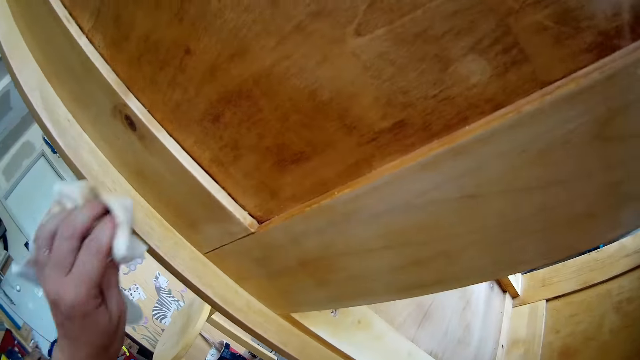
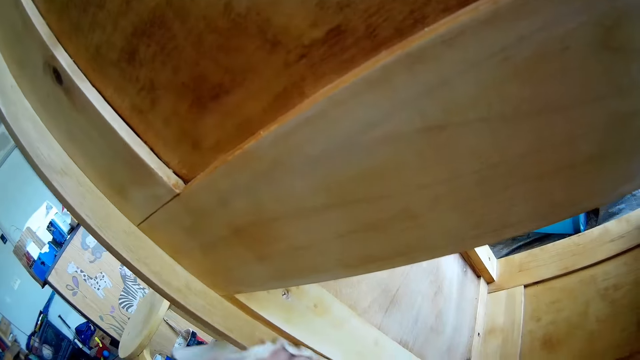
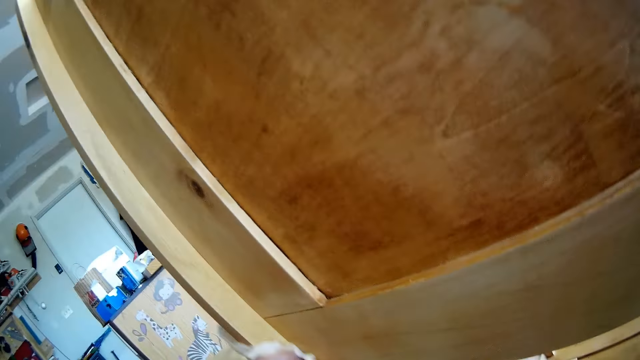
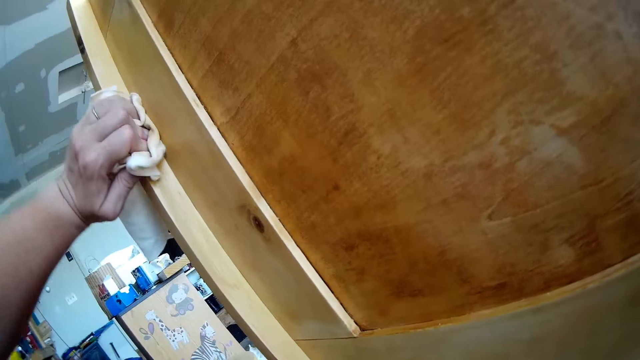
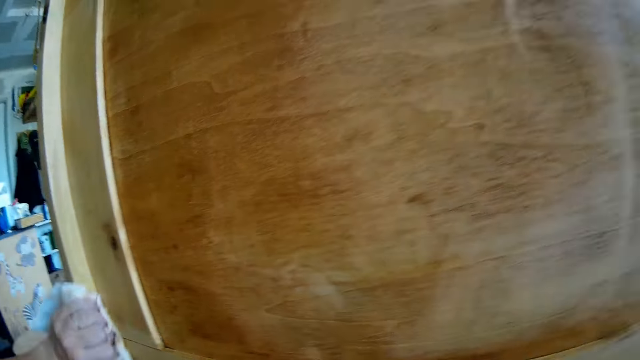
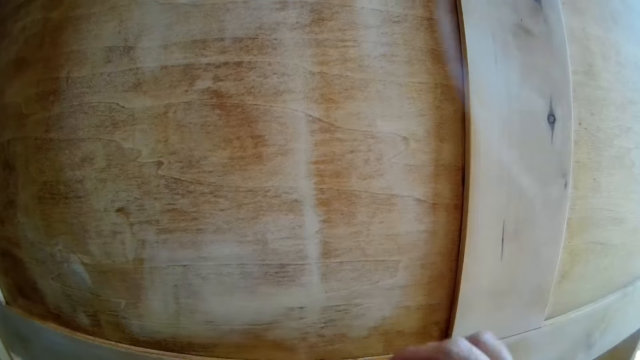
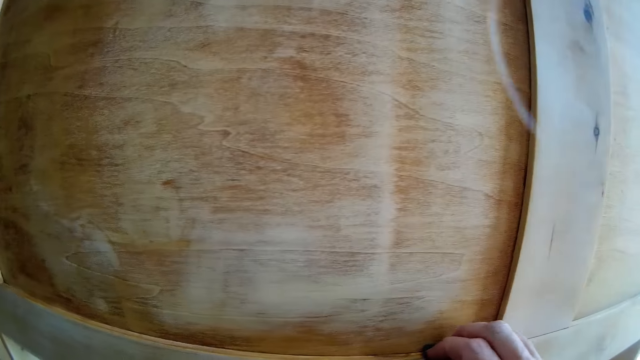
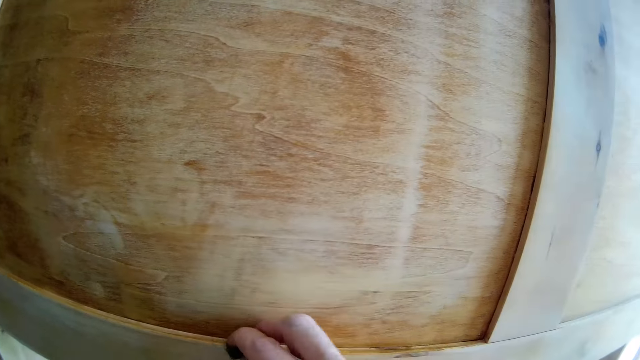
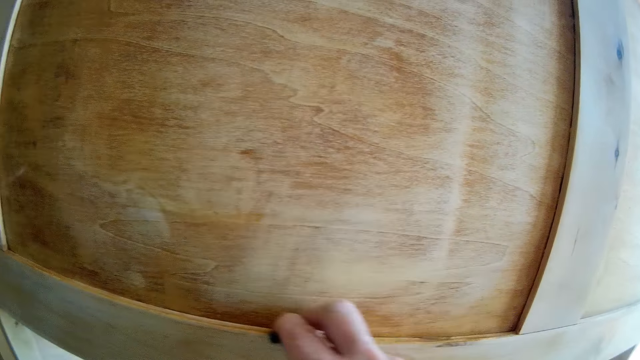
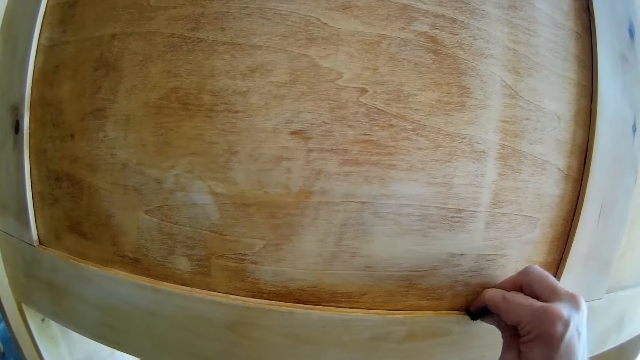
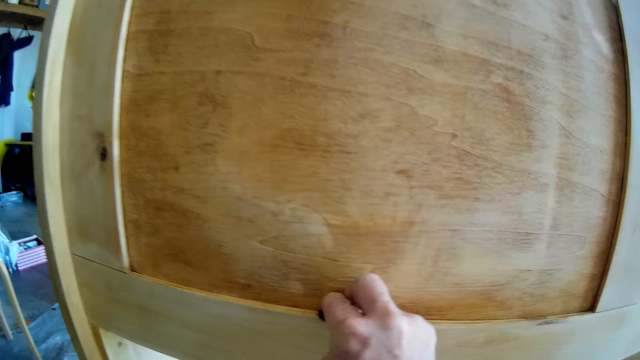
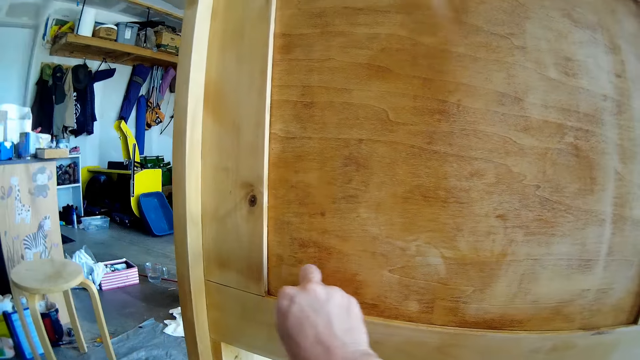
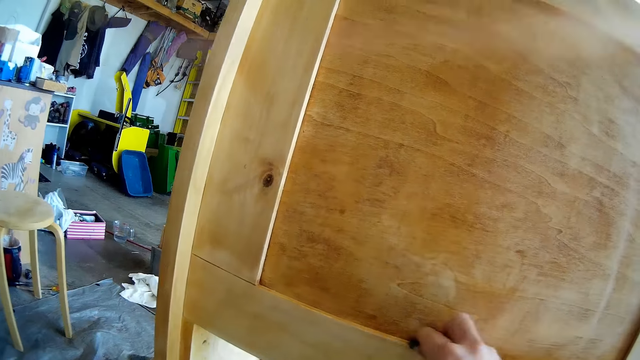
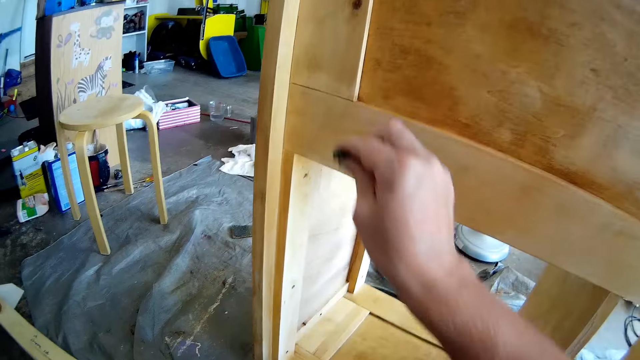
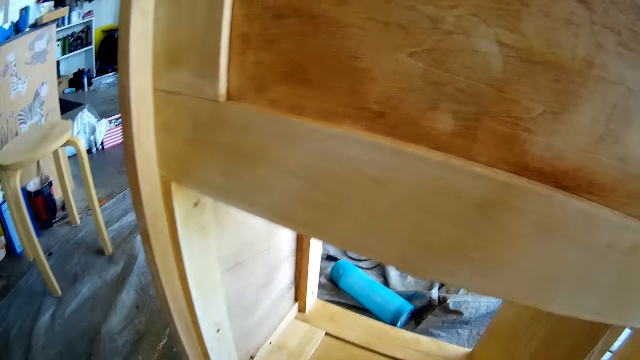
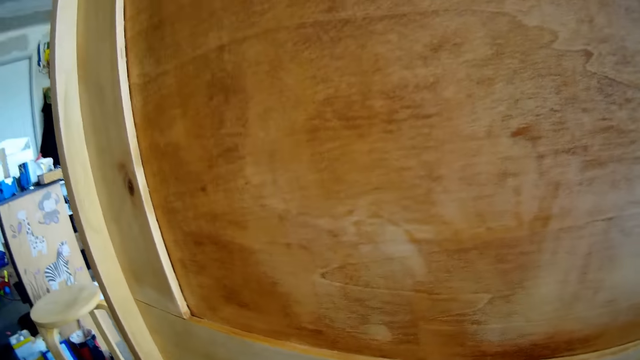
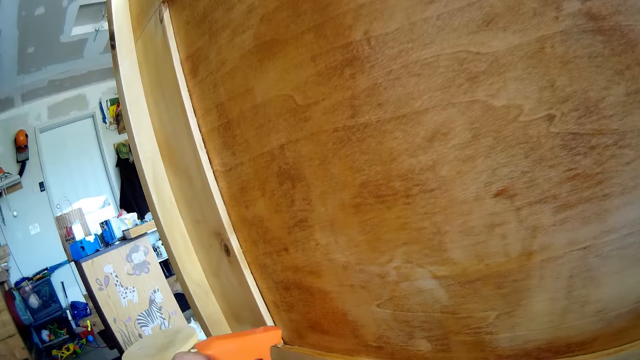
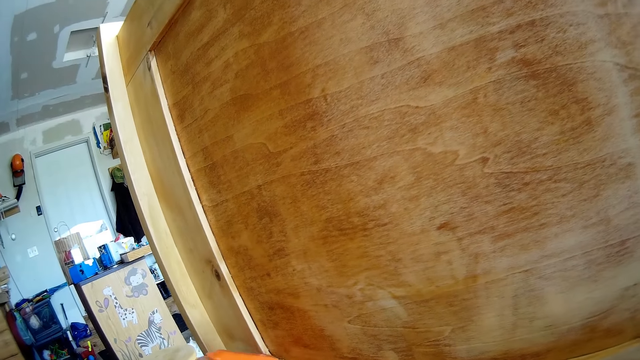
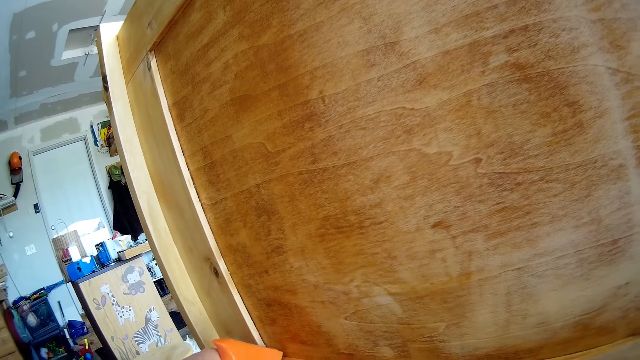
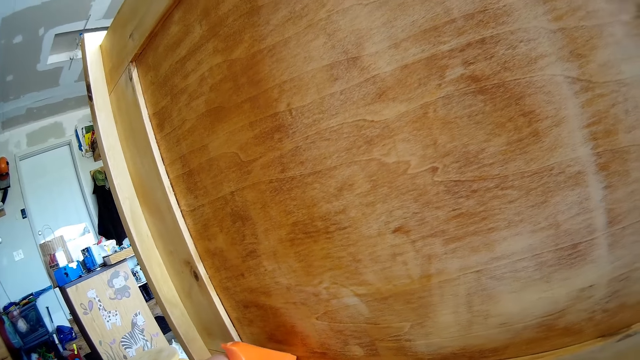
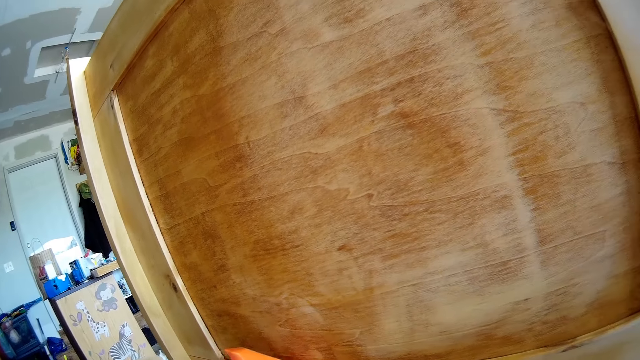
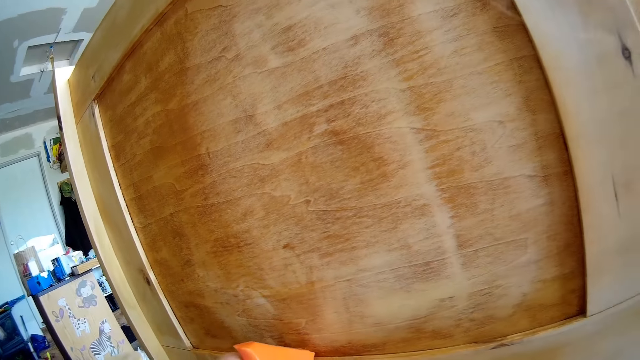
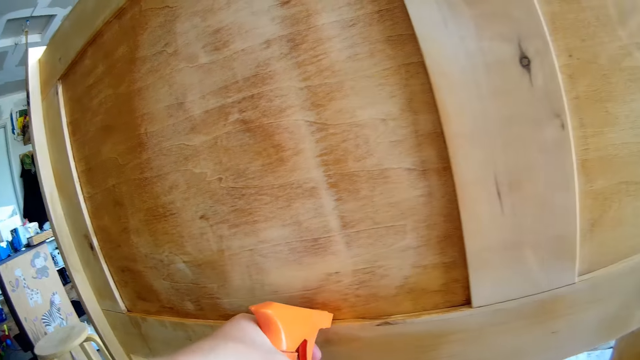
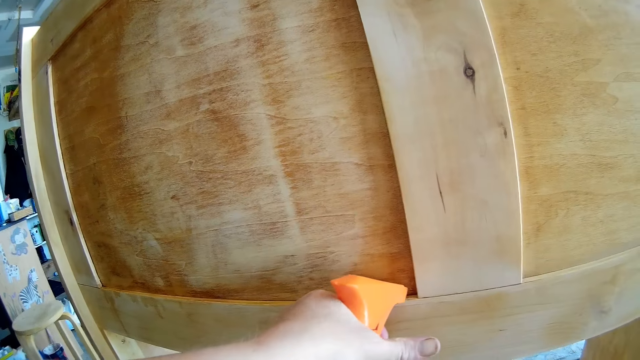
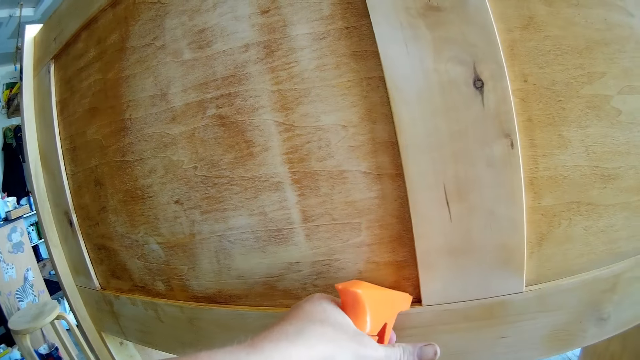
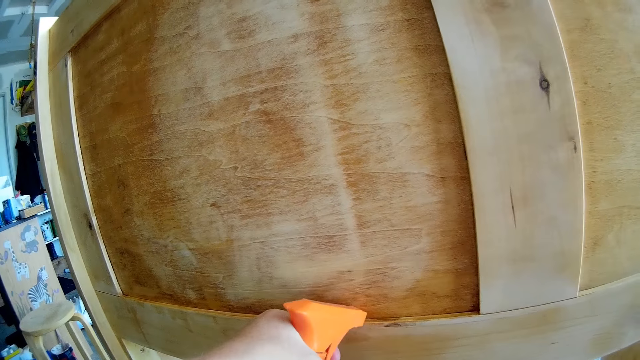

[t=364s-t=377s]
The camera wearer cleans the shelf with the wipe in her left hand. She brushes the shelf with the abrasive in her right hand. She sprays the shelf with the wood cleaner in her left hand.

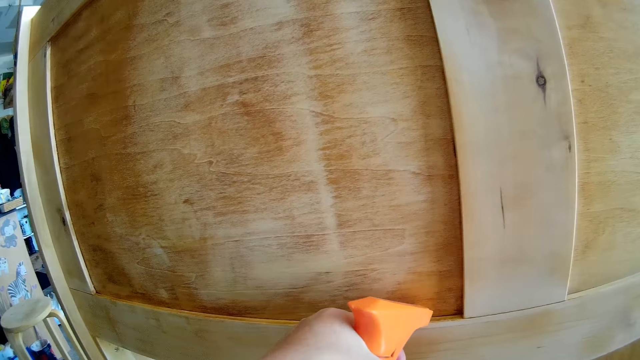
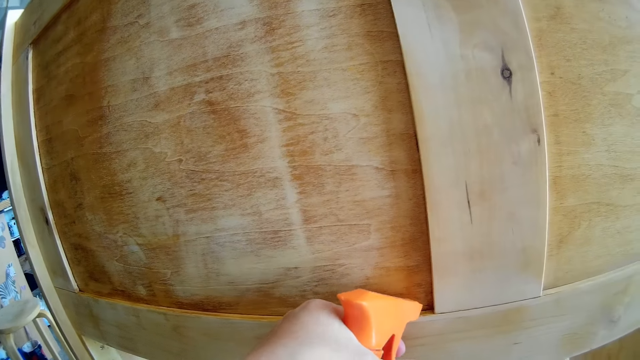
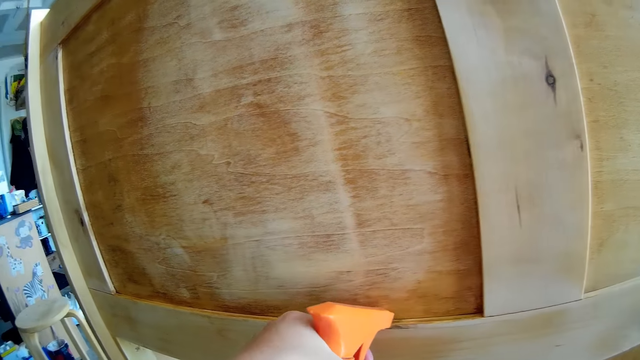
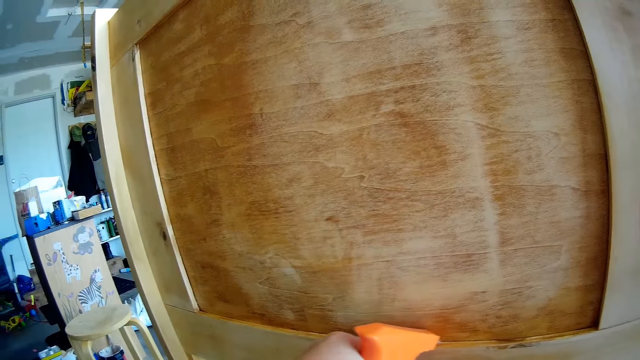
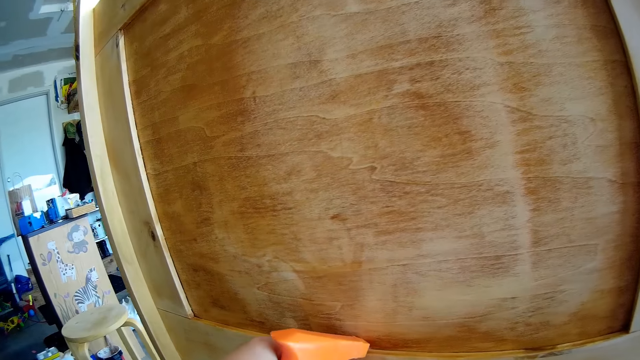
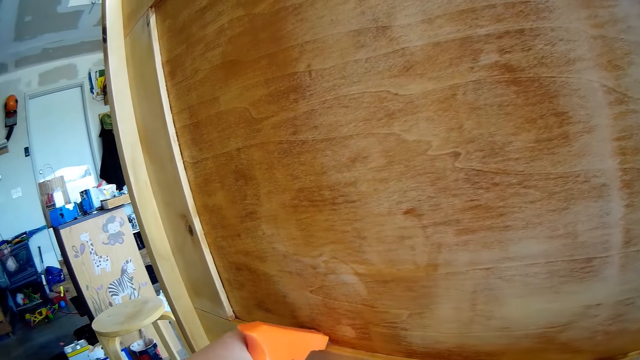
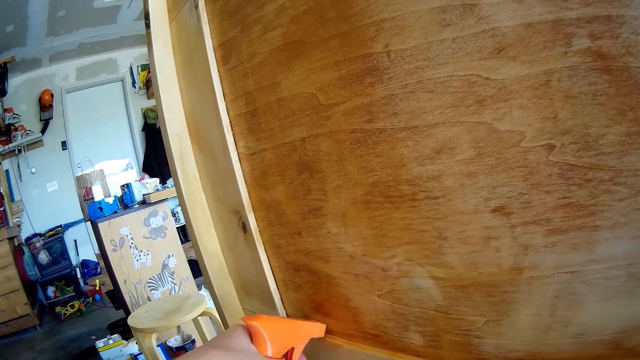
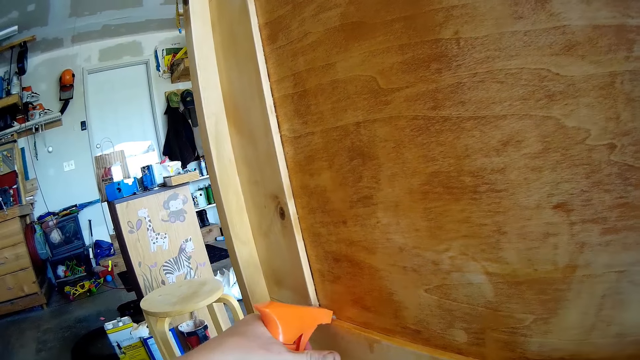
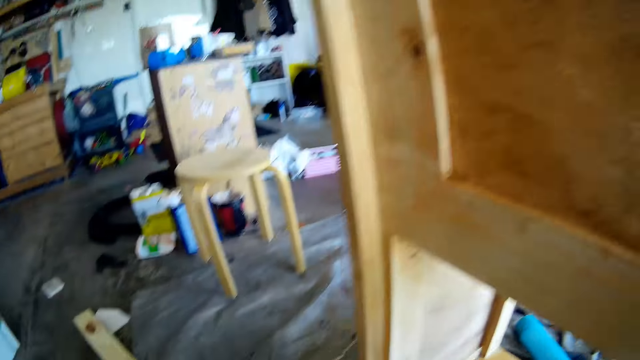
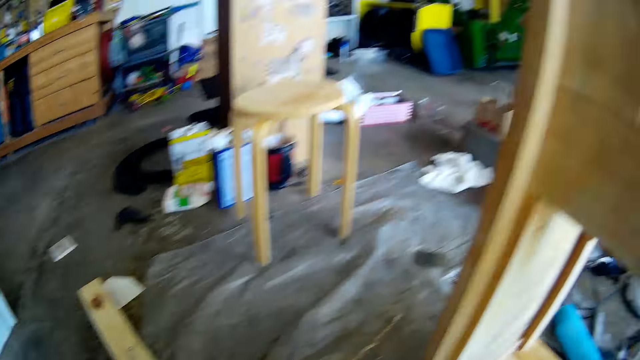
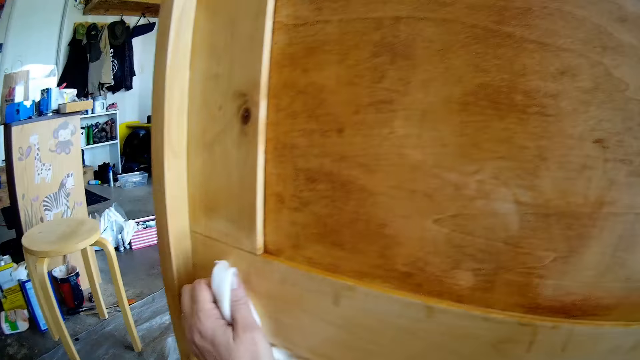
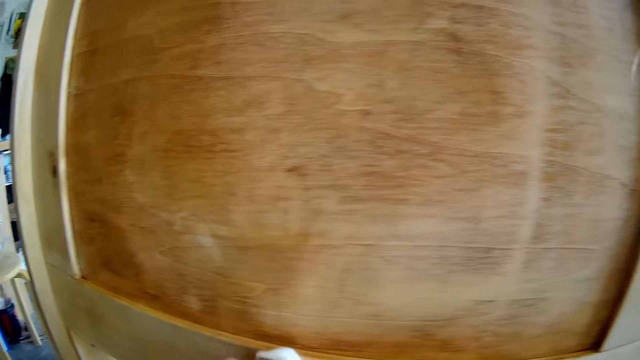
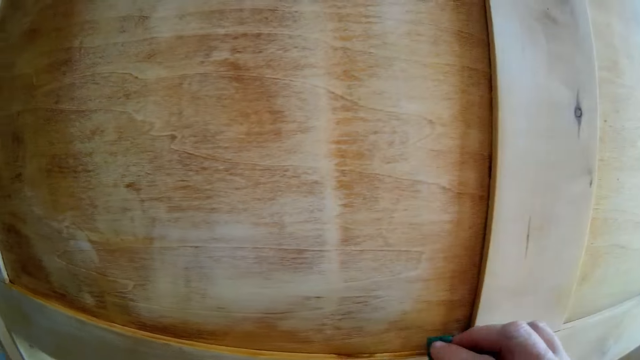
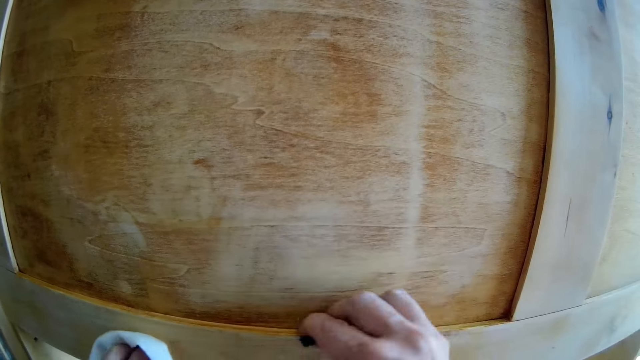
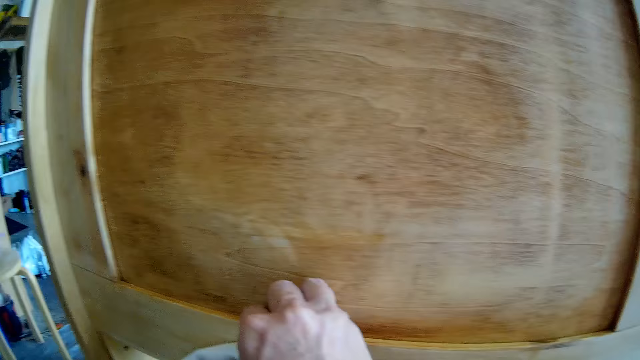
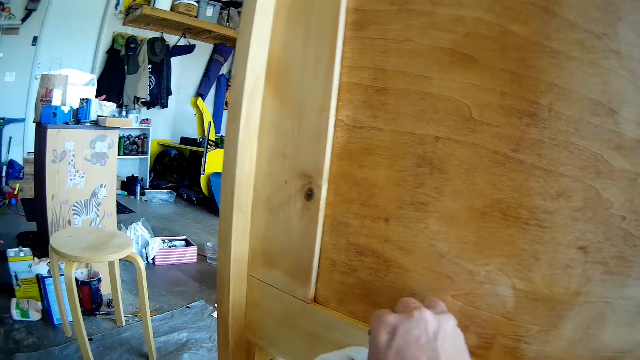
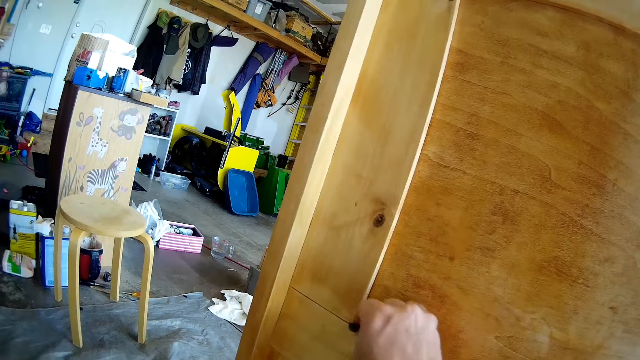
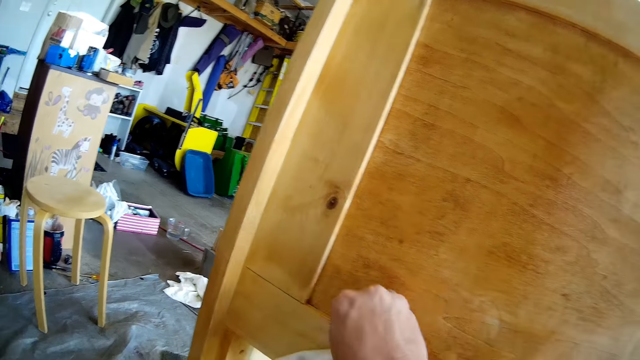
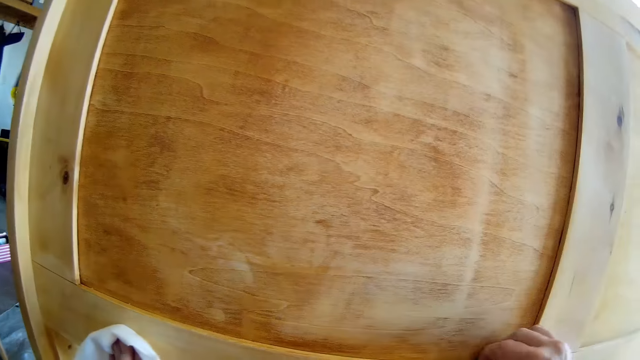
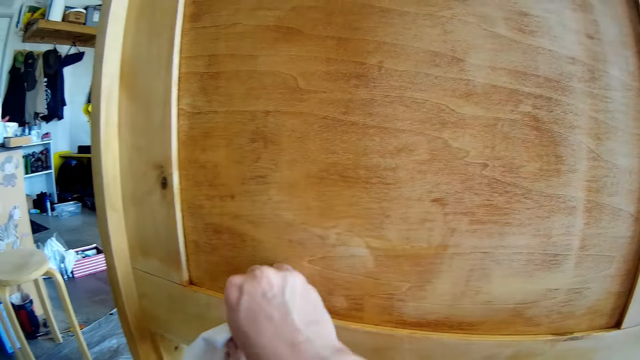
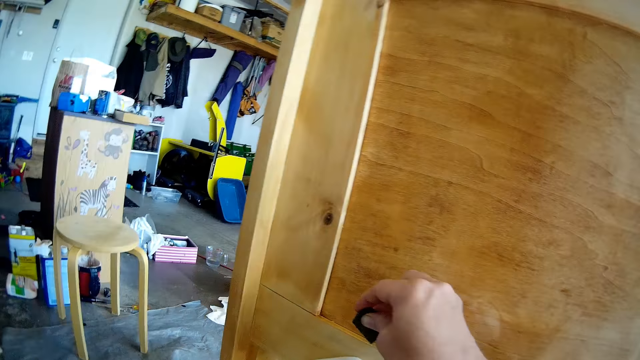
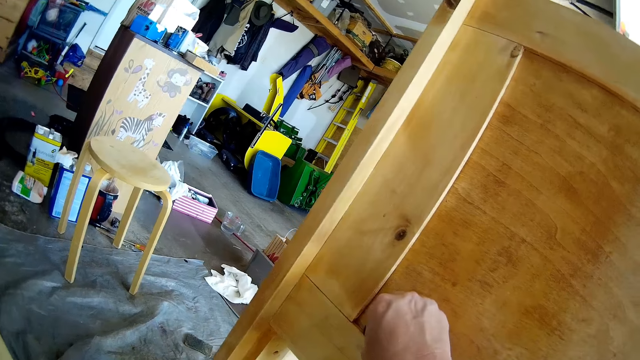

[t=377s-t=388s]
The camera wearer looks around the workshop. She cleans the shelf with the wipe in her left hand. She brushes the shelf with the abrasive in her right hand.
